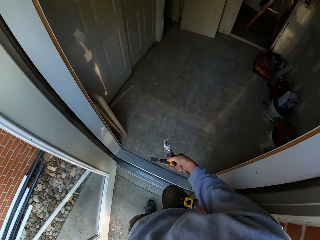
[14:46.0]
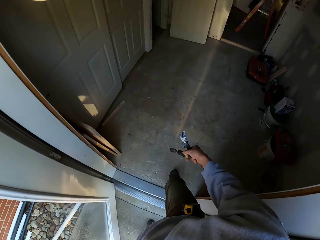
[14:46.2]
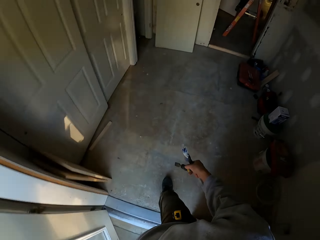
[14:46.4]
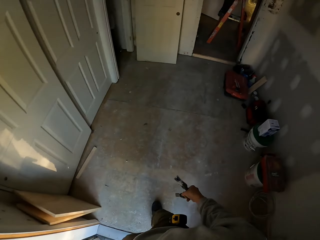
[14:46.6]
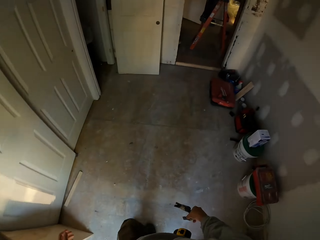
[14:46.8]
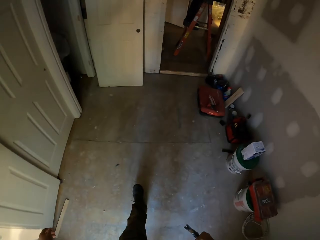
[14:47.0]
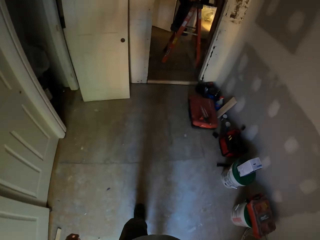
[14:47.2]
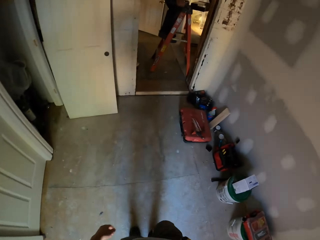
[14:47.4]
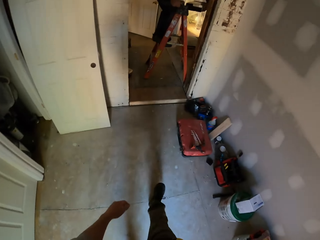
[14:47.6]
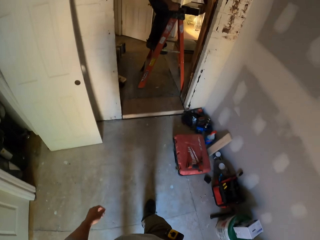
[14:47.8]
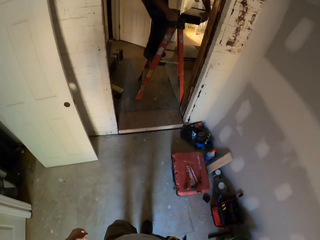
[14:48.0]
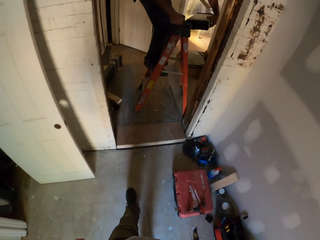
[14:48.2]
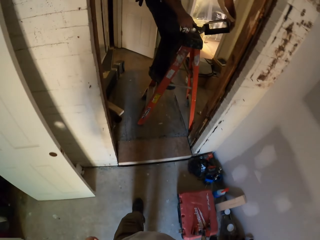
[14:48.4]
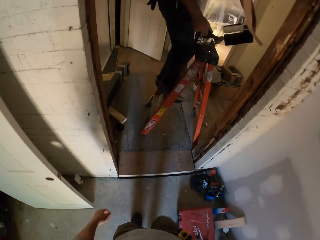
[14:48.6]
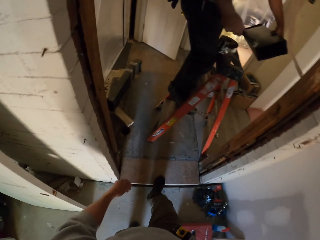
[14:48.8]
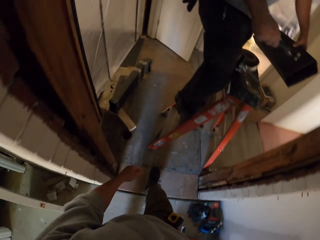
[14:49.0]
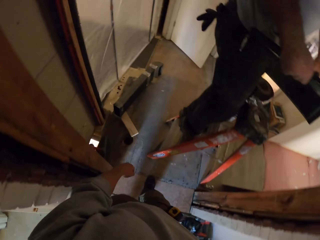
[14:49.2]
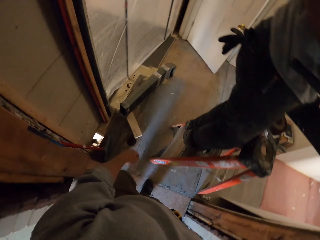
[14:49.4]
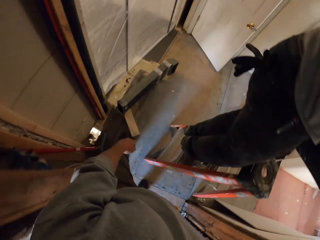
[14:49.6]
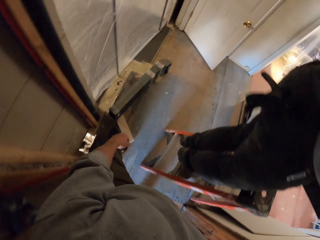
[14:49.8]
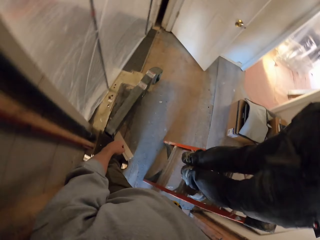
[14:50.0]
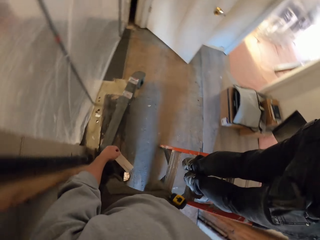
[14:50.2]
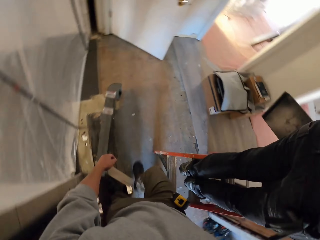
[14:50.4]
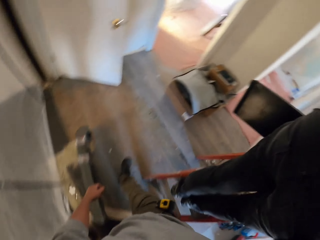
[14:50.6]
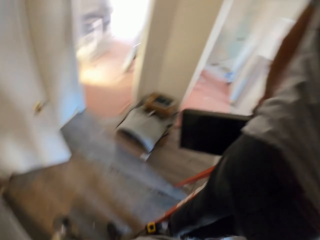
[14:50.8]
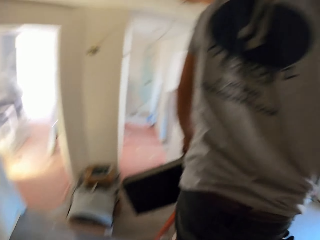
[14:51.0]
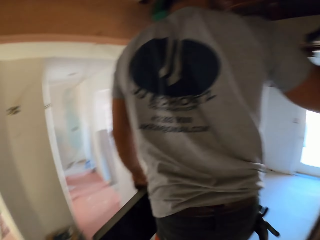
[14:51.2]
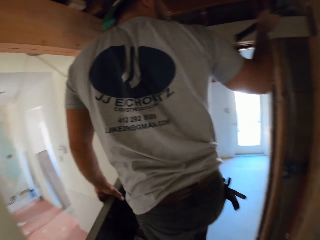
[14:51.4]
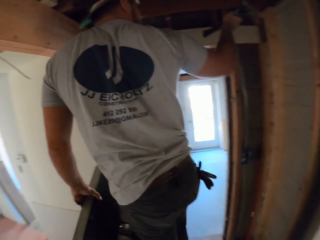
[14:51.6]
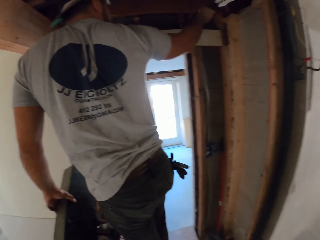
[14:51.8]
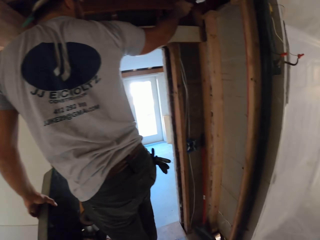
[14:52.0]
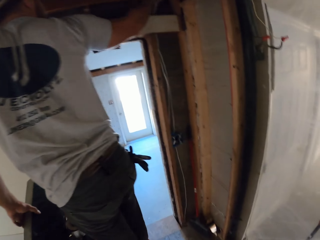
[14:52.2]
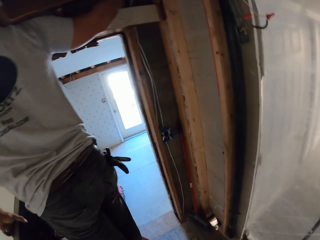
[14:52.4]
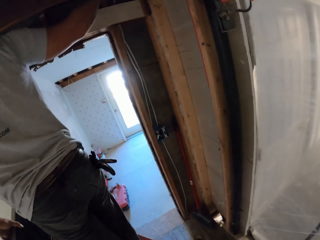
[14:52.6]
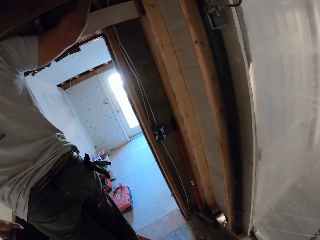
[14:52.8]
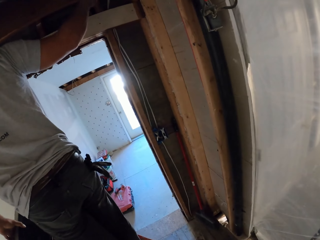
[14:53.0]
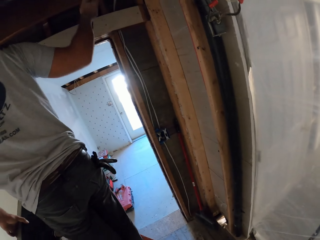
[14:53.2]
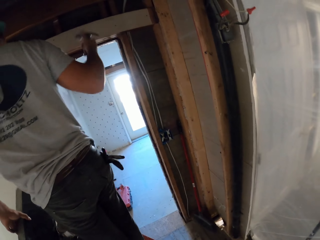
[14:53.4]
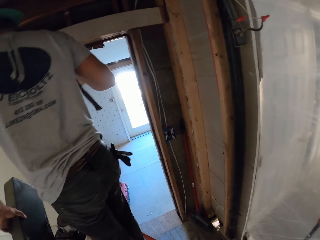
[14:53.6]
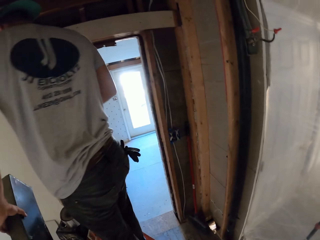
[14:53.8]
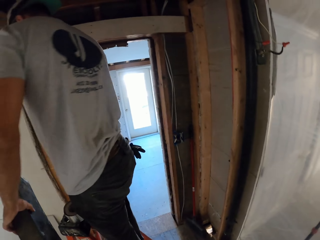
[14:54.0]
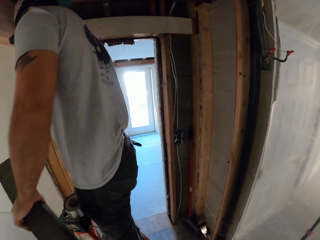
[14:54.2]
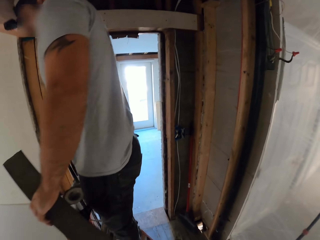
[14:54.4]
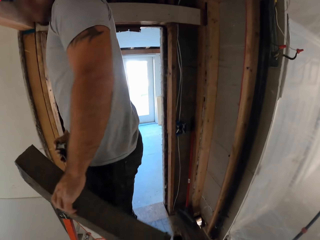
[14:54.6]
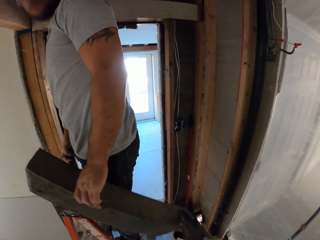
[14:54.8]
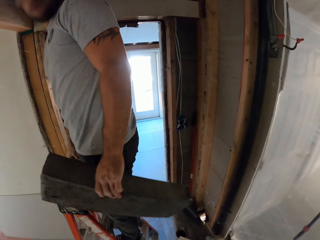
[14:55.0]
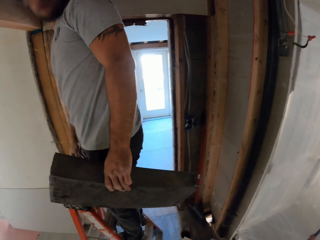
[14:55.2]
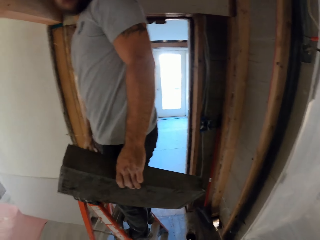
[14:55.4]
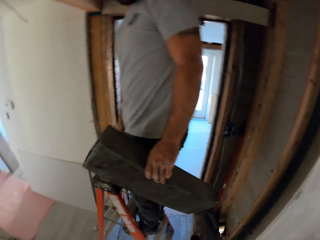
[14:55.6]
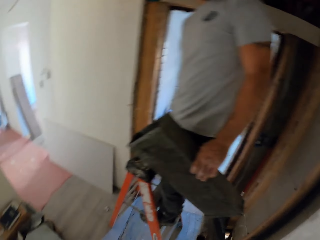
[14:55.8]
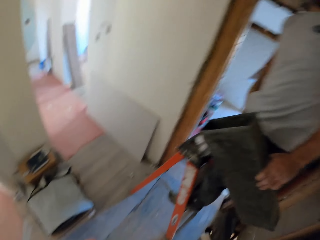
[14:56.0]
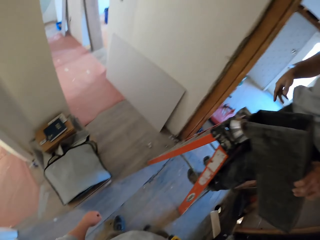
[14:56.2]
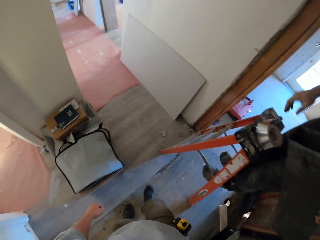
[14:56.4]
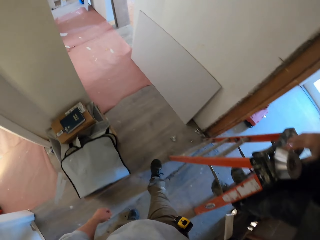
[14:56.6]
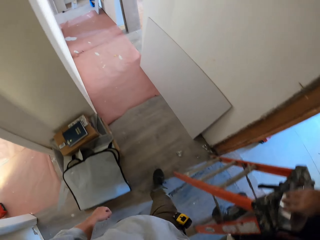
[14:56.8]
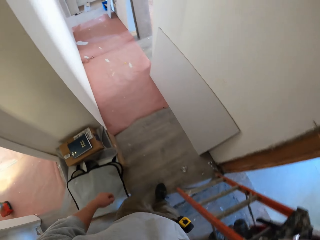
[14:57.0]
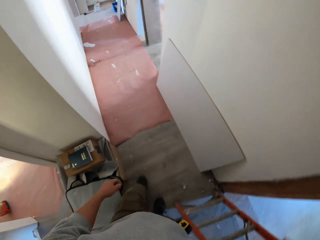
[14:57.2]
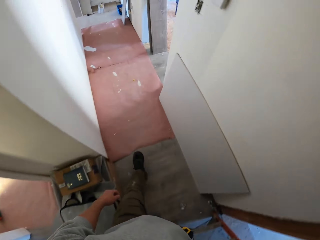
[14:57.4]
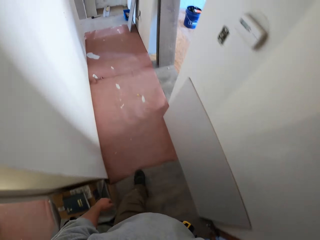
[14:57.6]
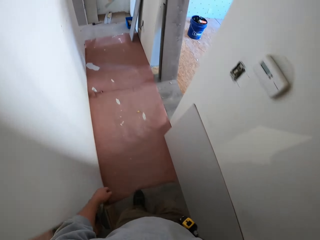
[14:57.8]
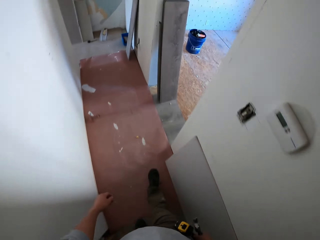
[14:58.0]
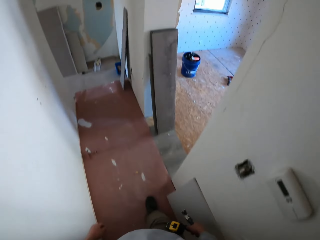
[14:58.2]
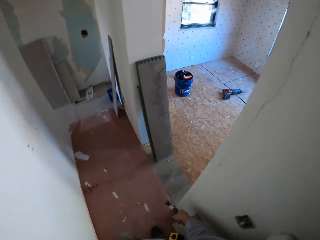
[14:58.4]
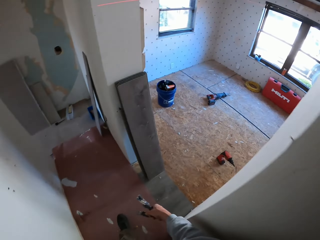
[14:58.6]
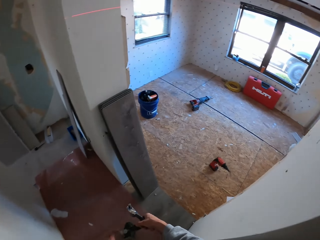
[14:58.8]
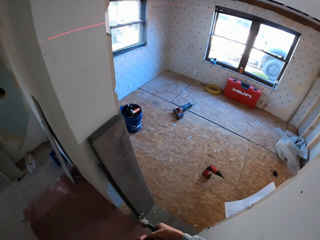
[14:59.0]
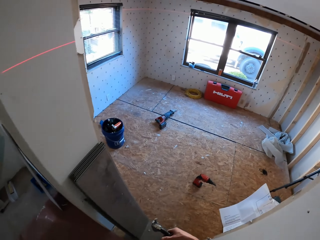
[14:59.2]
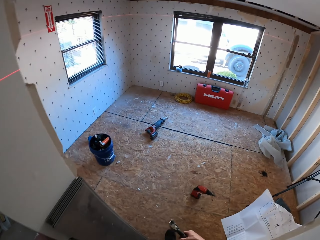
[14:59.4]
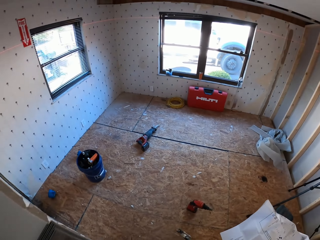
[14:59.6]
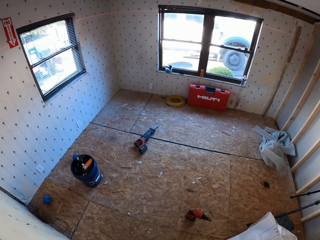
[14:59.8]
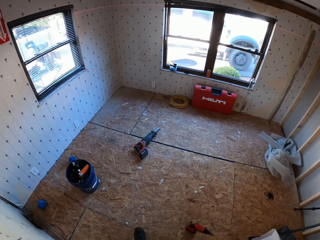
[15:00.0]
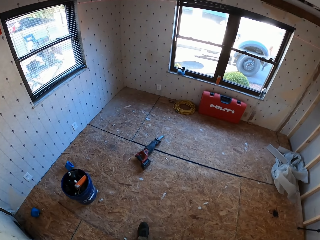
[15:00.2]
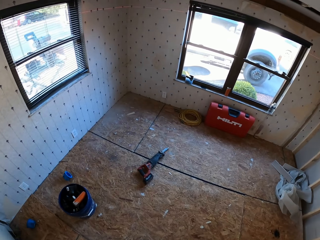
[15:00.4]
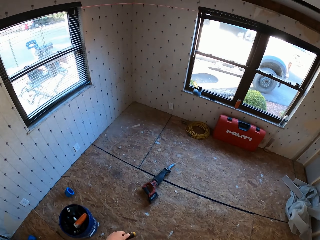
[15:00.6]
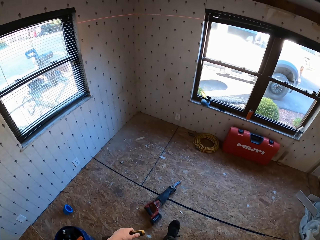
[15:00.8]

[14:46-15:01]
The camera wearer walks into the room. They walk around the room. A man does something. The man looks around the room. The camera wearer interacts with the man. They walk around the room.

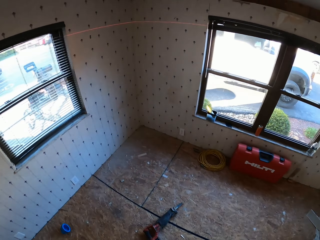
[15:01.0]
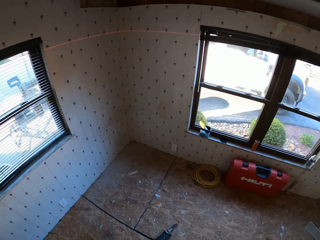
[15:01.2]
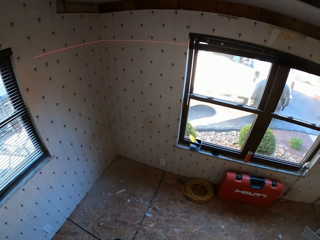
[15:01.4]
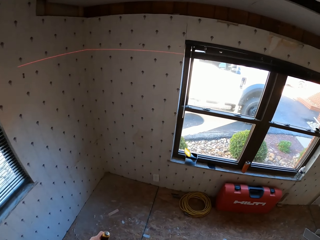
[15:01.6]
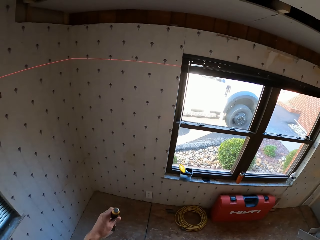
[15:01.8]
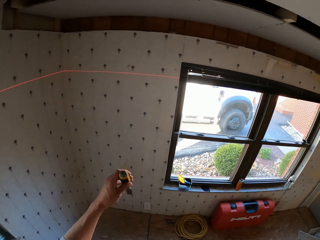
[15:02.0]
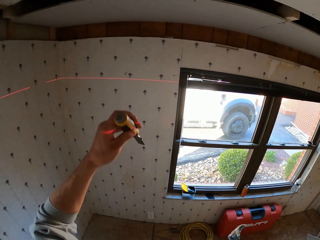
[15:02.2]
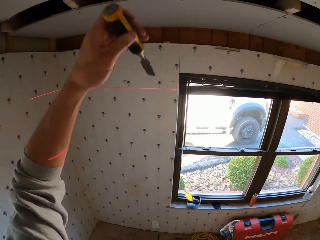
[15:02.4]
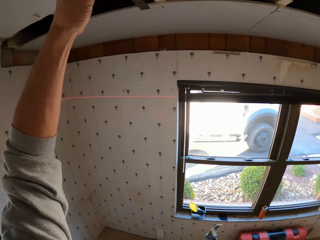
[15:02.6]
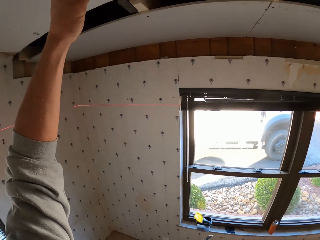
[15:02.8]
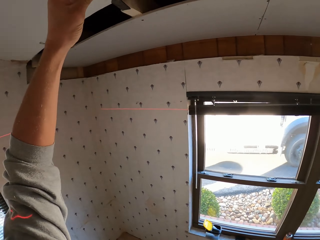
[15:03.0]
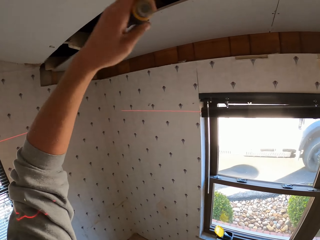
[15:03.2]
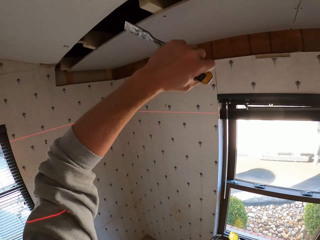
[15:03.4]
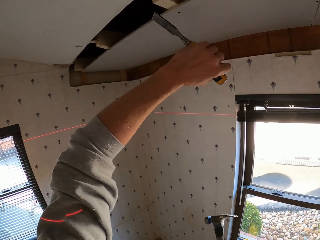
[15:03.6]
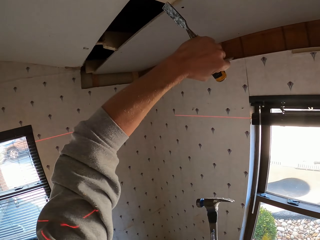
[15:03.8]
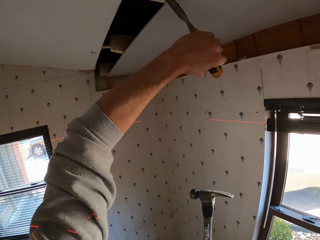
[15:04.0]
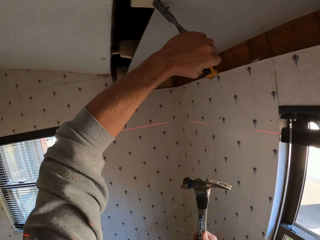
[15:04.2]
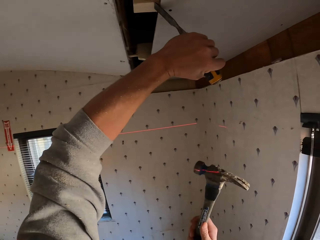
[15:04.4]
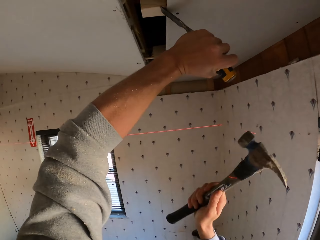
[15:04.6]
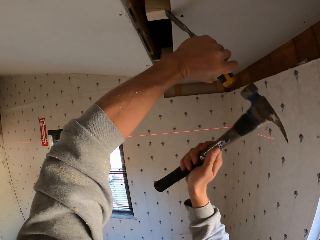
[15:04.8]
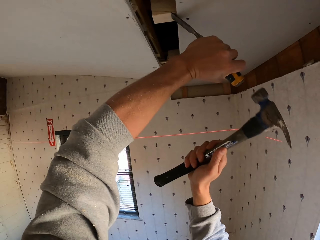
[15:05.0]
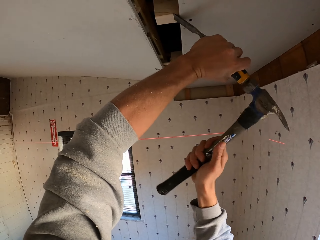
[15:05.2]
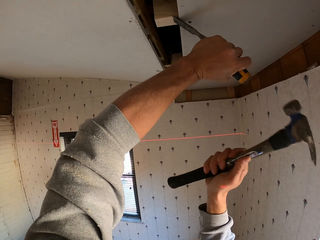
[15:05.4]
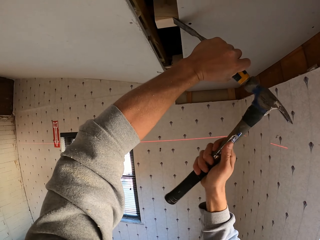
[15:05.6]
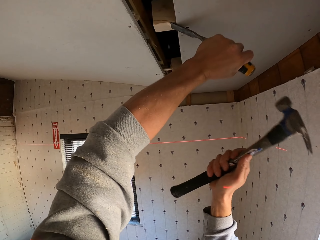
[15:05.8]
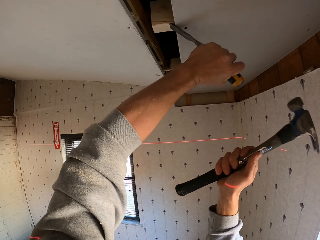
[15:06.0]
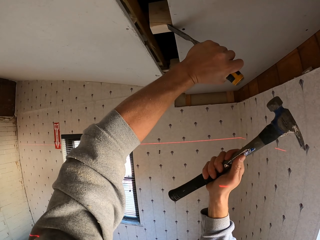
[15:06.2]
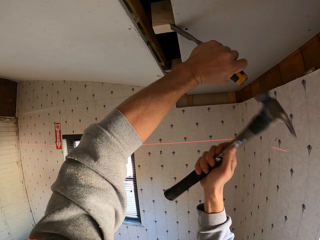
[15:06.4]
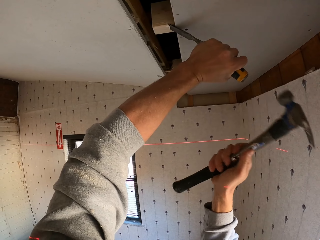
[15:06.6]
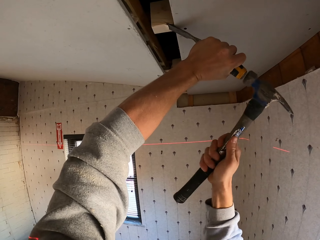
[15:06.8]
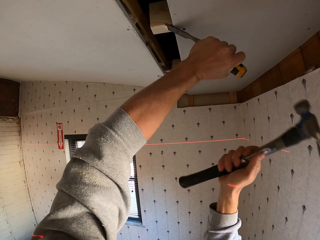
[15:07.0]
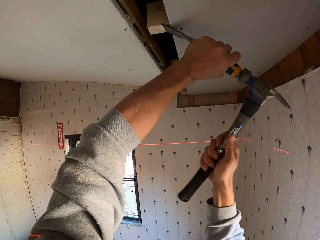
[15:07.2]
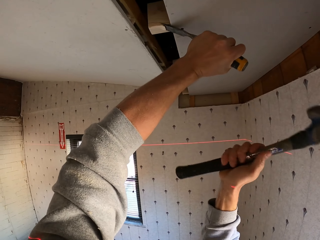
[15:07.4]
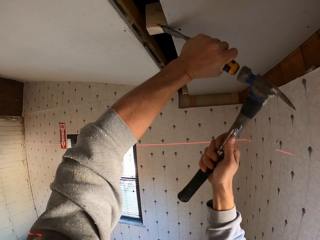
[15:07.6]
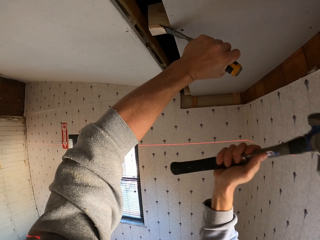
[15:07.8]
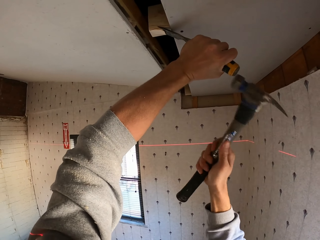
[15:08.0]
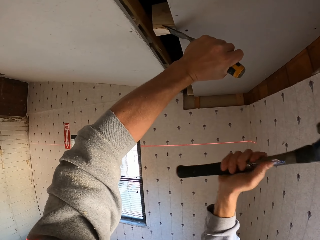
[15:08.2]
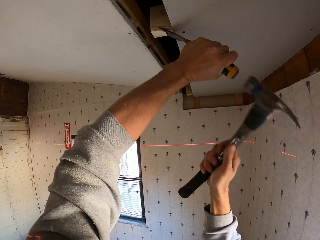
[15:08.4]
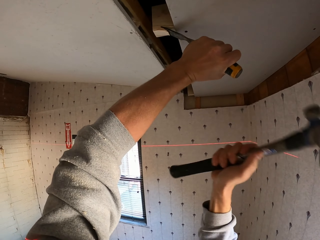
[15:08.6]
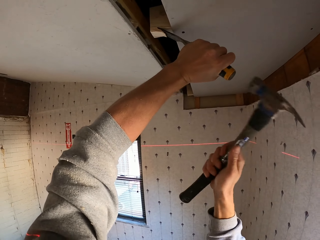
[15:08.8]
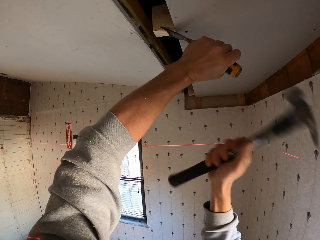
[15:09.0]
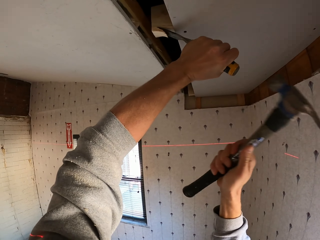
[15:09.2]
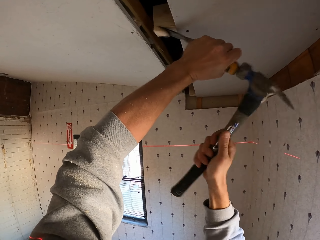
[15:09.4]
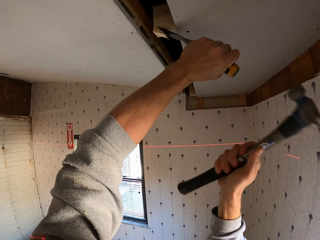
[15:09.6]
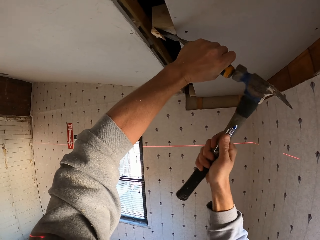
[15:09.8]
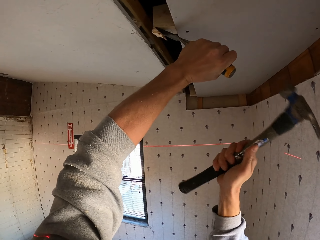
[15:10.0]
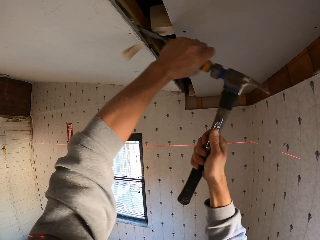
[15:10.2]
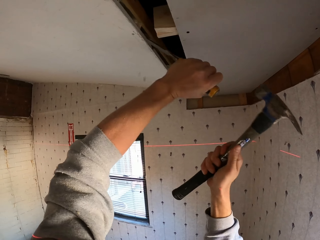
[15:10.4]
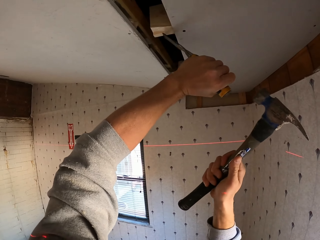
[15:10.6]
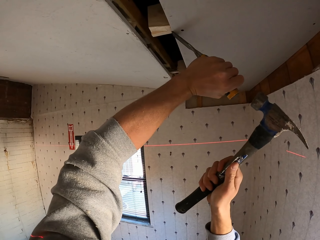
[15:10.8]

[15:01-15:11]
The camera wearer cuts the wood. They hit the scraper with the hammer.
